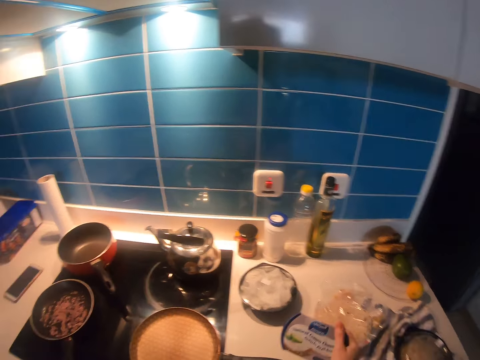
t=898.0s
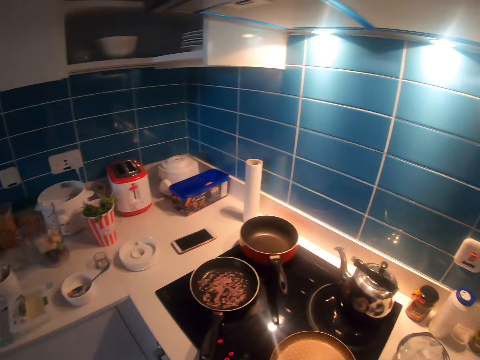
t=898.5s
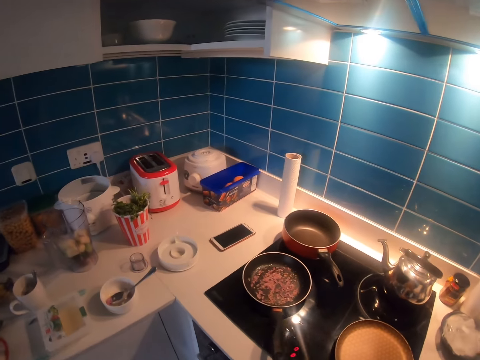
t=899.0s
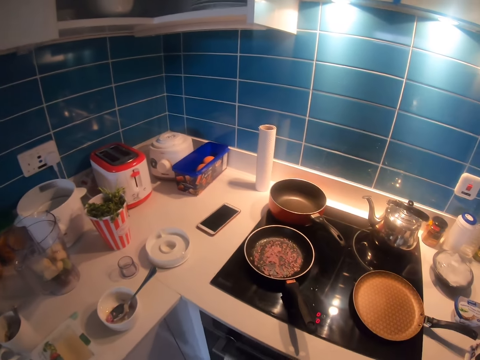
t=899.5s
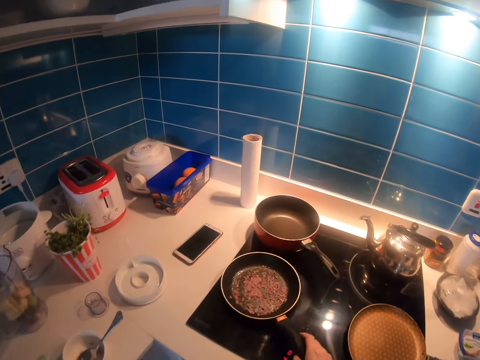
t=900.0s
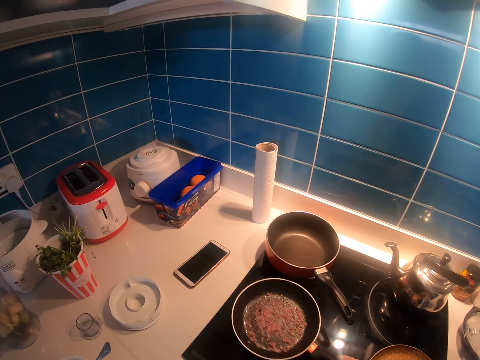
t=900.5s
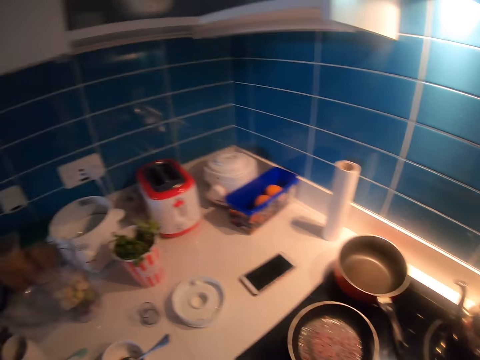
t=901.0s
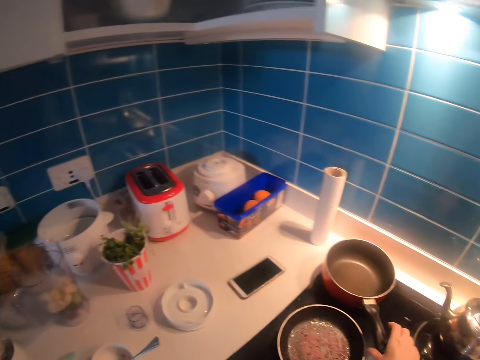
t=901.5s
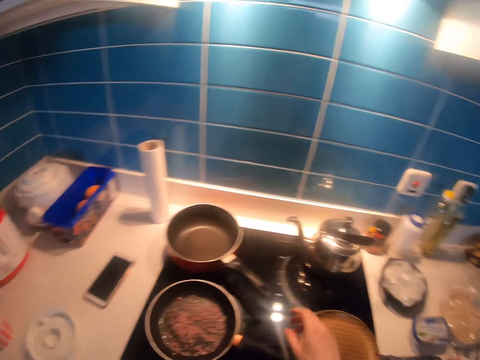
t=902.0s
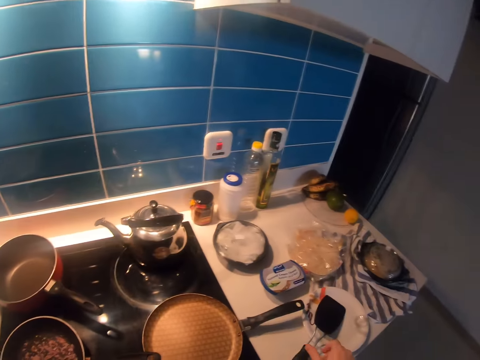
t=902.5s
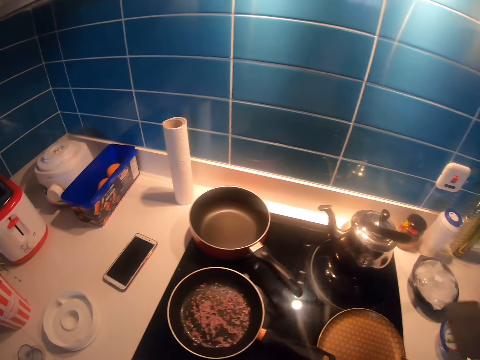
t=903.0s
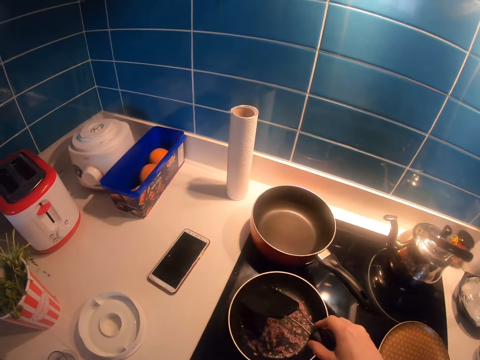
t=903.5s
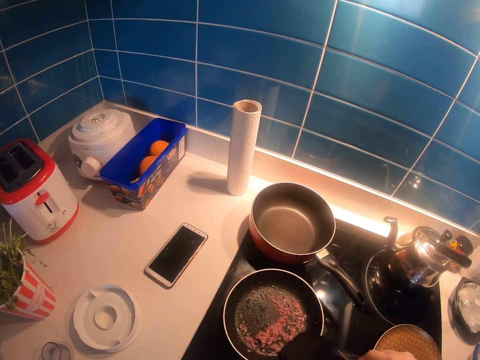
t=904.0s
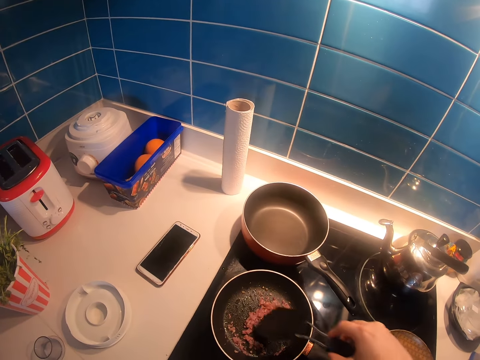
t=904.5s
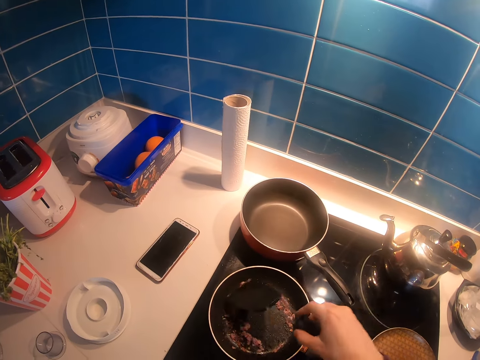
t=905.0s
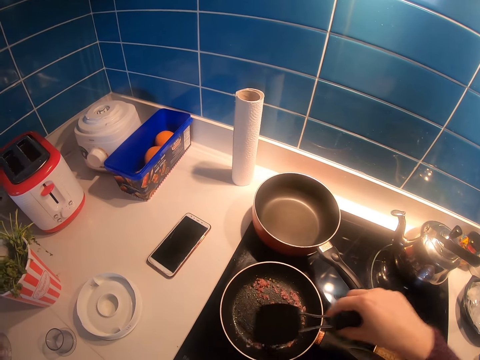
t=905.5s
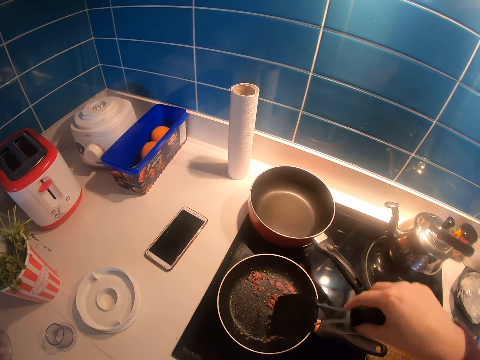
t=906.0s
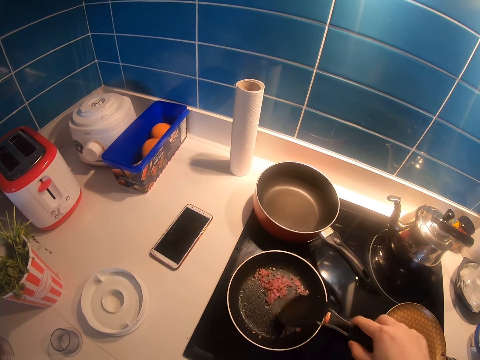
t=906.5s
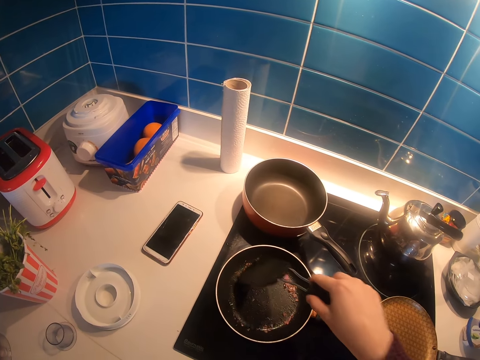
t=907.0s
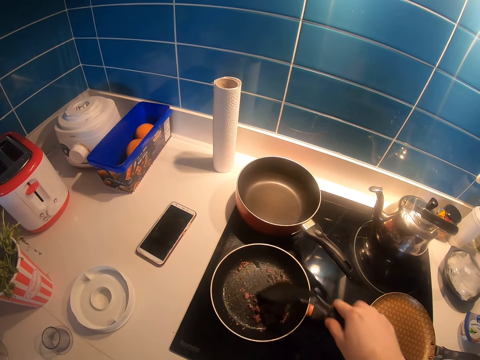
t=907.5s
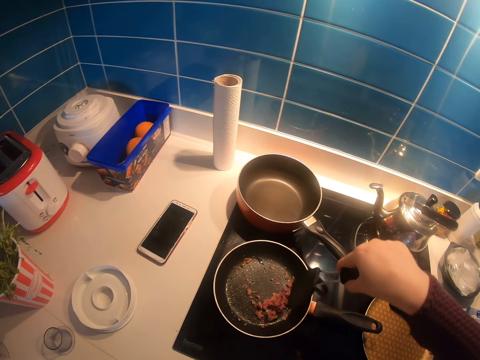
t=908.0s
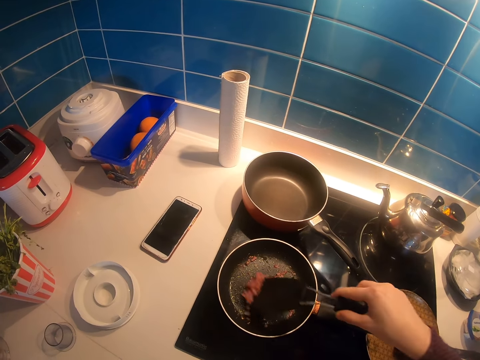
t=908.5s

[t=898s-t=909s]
The camera wearer places the sauce container on the counter. They adjust the pan on the cooker. They hold the pan. They stir food in the pan.

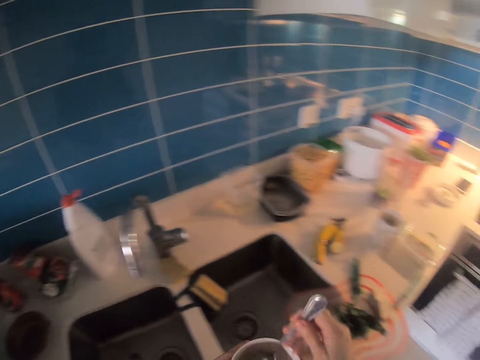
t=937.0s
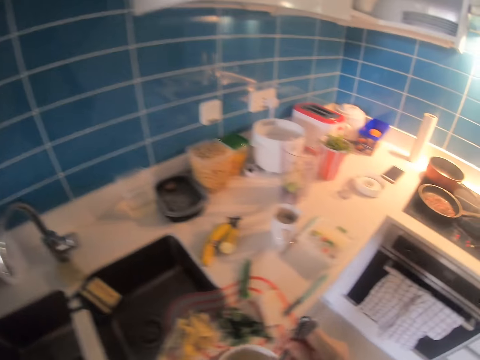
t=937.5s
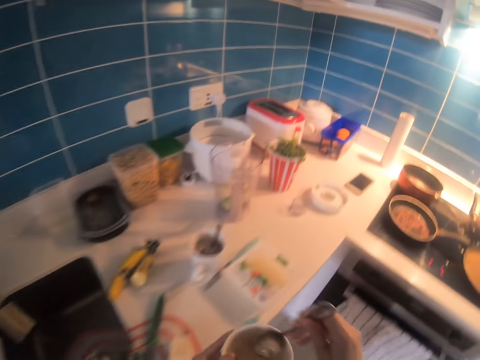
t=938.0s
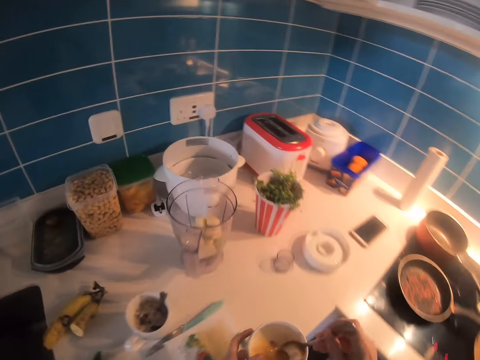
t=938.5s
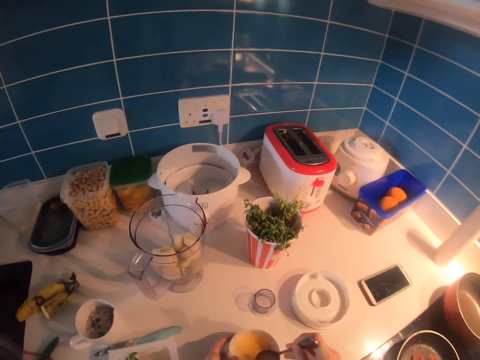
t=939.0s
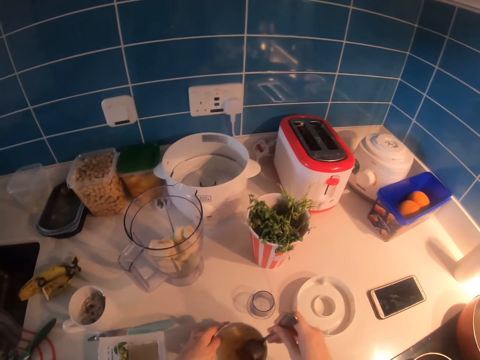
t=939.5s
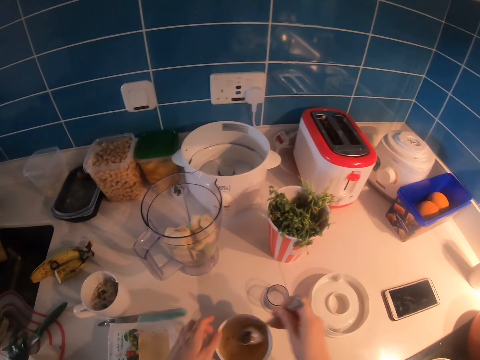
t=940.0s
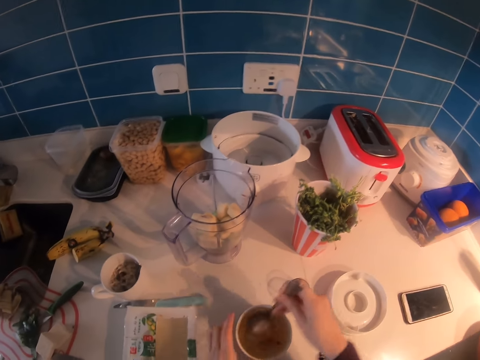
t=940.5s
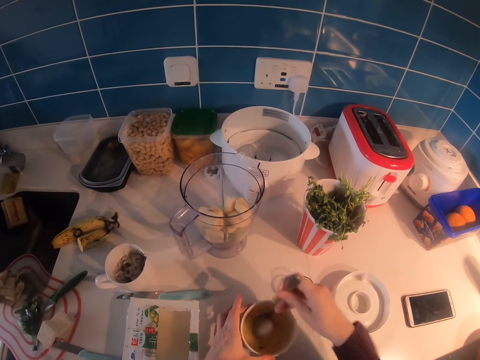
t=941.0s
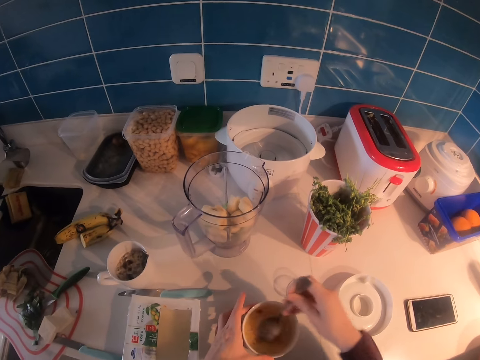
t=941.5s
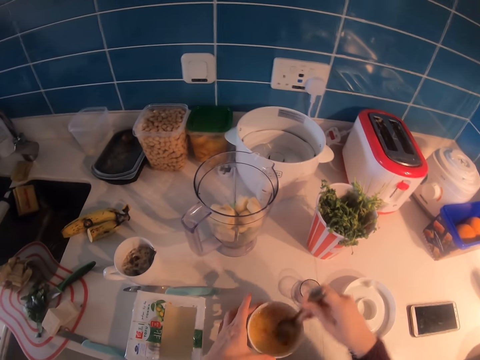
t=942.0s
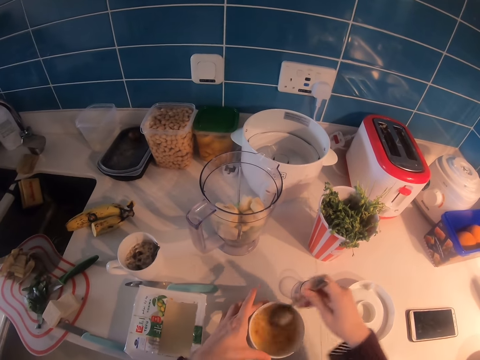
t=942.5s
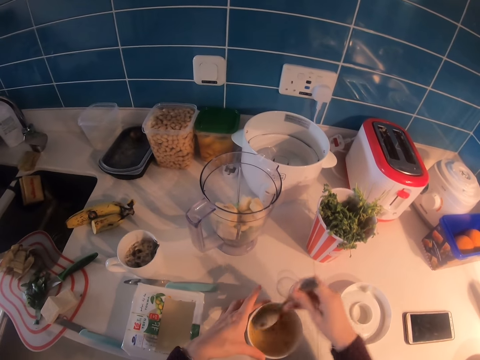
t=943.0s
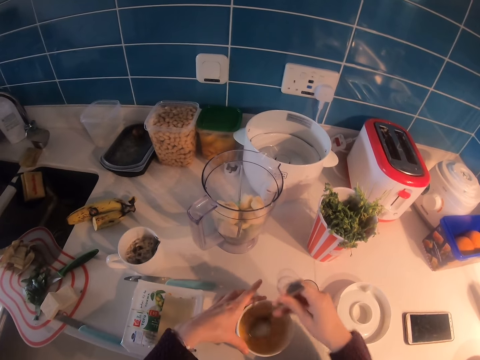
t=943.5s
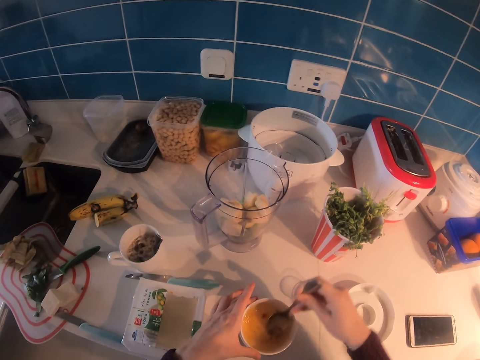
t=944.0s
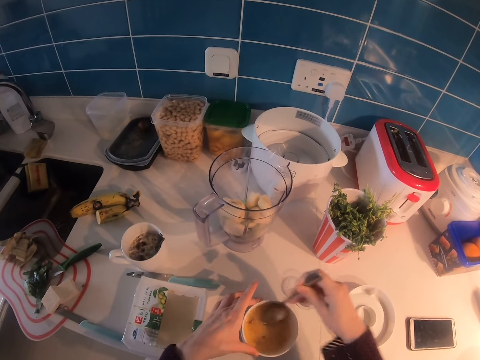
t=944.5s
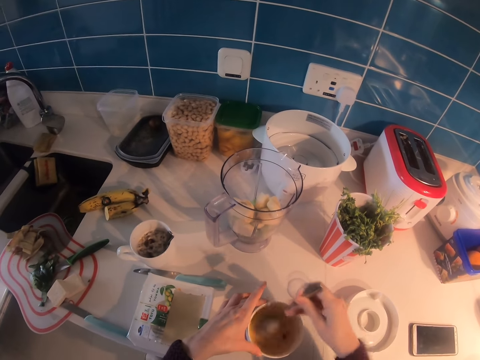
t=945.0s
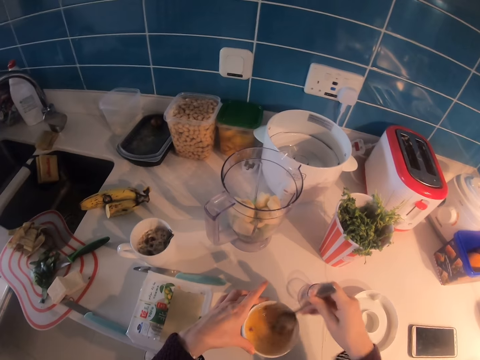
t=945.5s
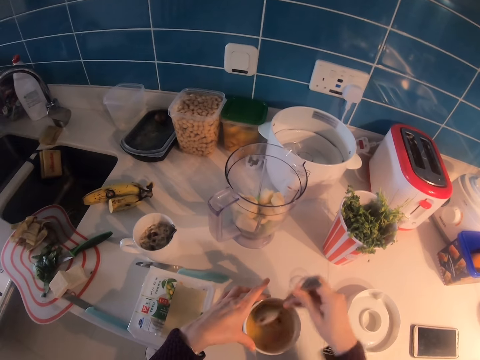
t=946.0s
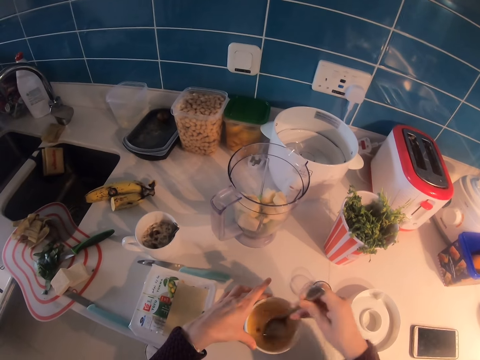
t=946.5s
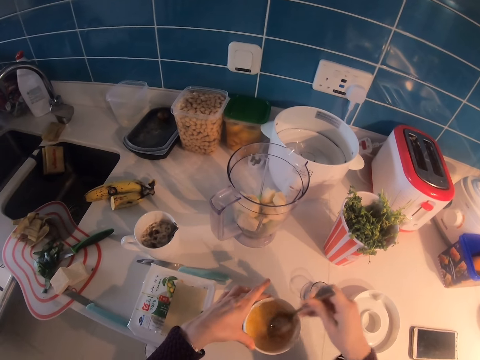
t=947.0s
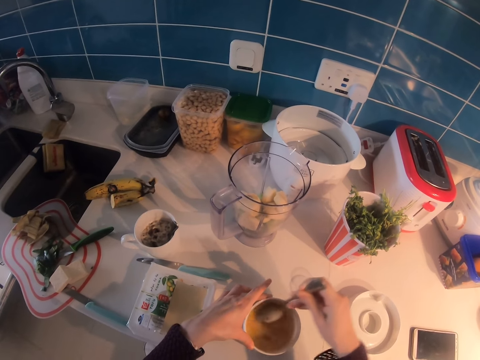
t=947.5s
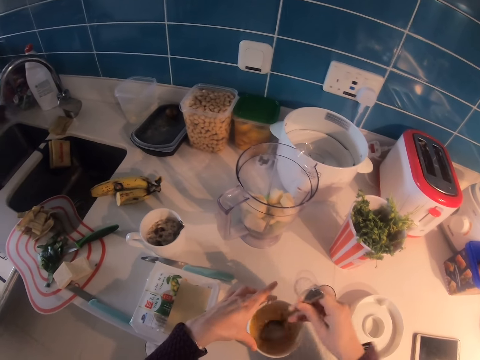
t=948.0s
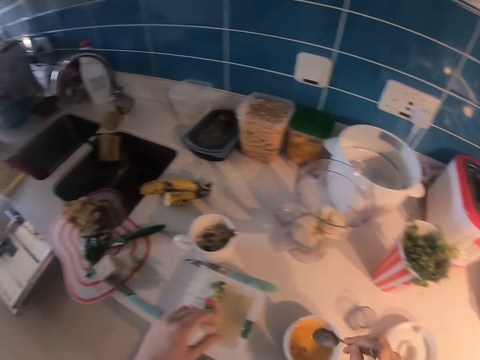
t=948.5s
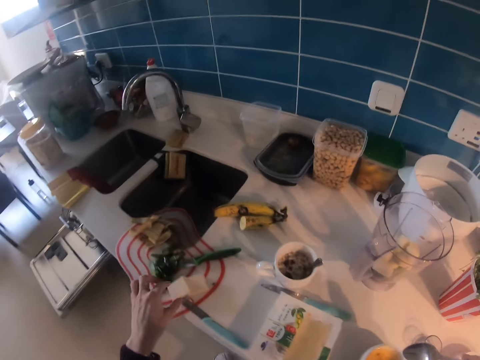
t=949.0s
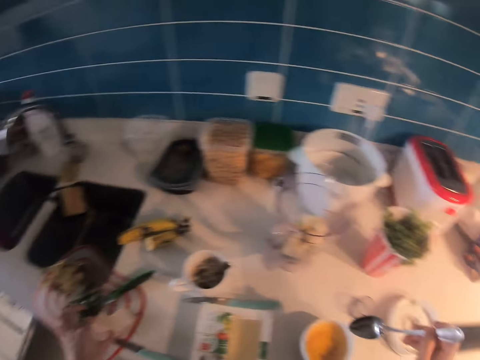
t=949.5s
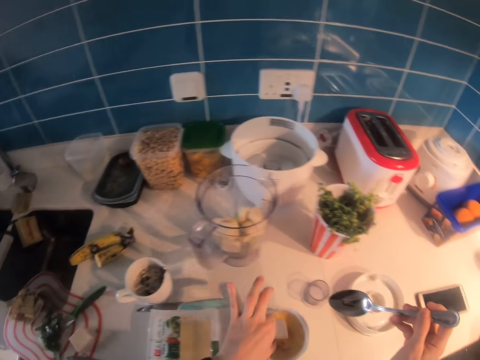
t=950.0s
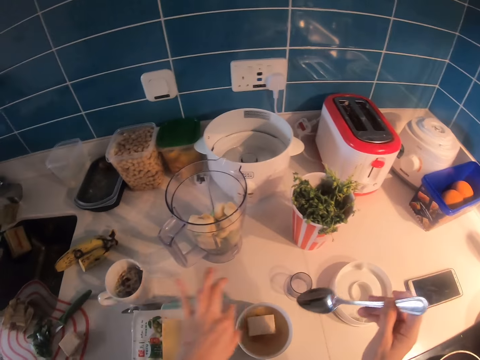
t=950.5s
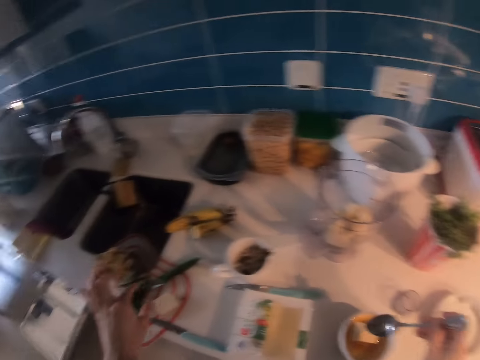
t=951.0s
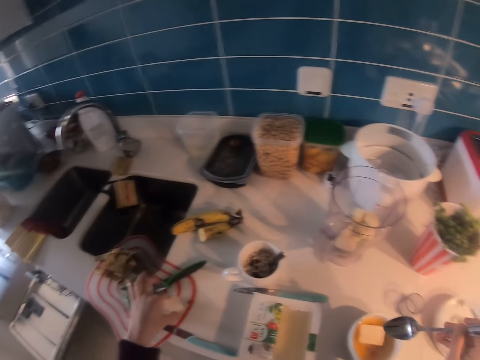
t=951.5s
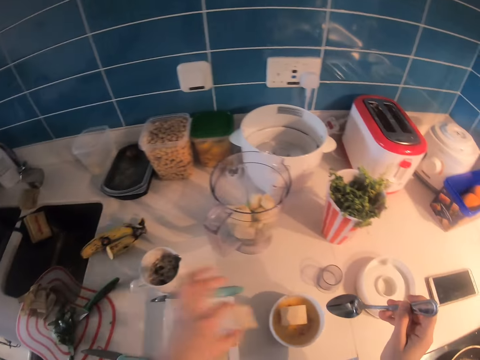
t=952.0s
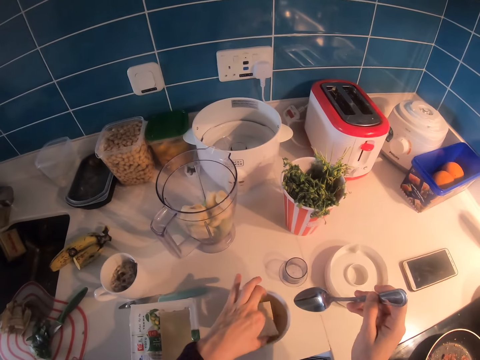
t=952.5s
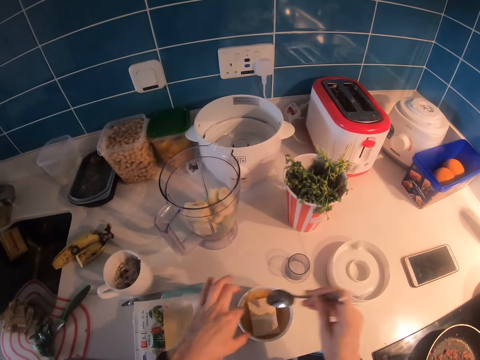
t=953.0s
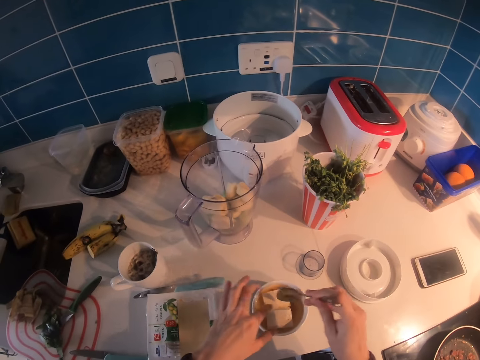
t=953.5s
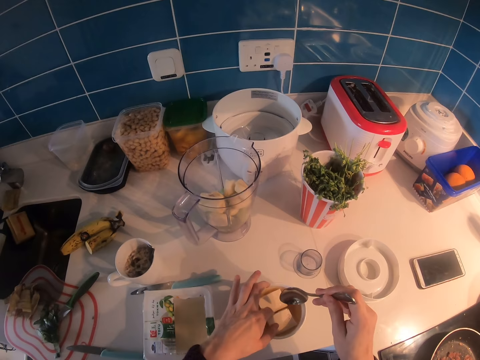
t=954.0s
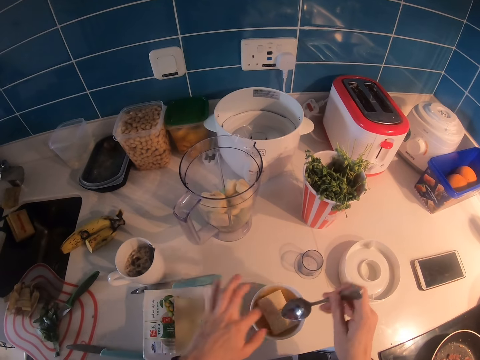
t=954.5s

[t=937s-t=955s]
The camera wearer stirs spice mix in the bowl or plate with a spoon. They place the spice mix in the bowl on the kitchen counter. They take something. They add sliced butter in the spice mix. They take something. They put something in the plate.
